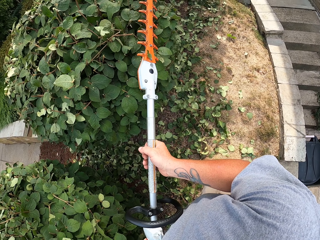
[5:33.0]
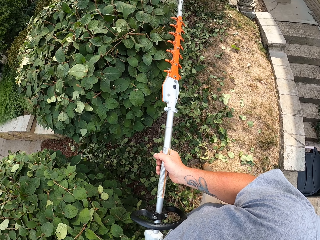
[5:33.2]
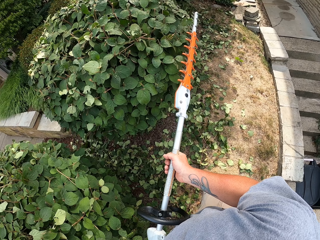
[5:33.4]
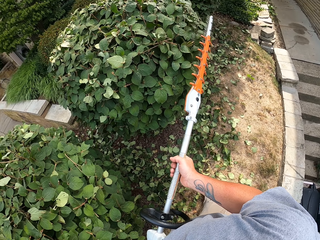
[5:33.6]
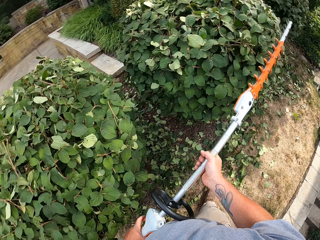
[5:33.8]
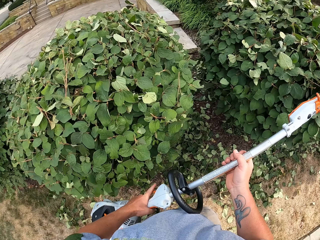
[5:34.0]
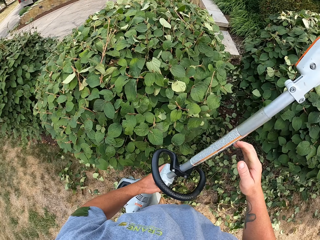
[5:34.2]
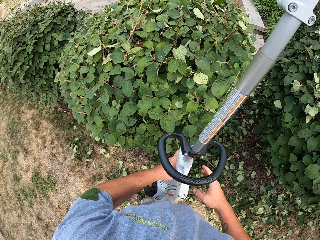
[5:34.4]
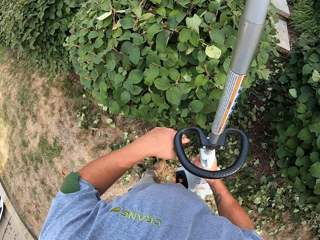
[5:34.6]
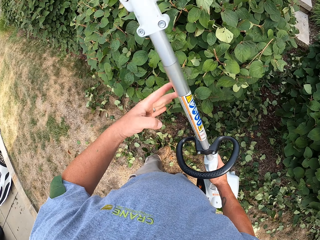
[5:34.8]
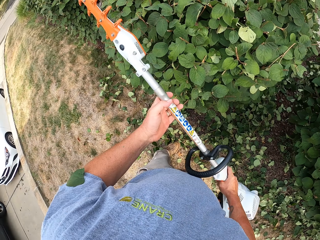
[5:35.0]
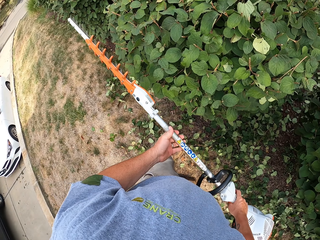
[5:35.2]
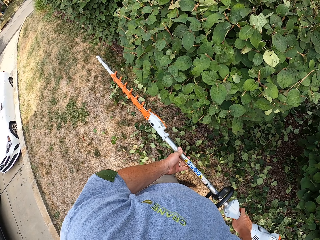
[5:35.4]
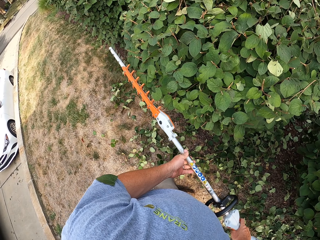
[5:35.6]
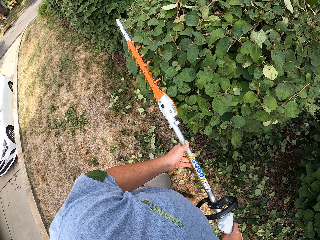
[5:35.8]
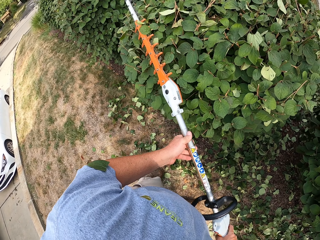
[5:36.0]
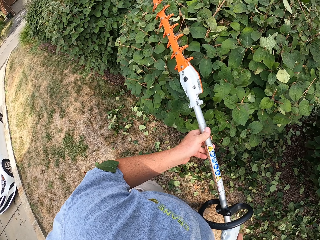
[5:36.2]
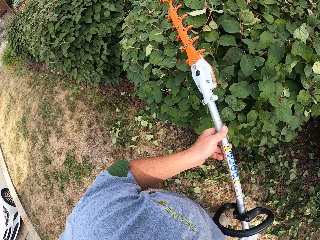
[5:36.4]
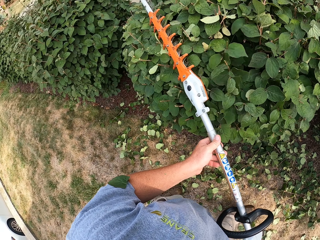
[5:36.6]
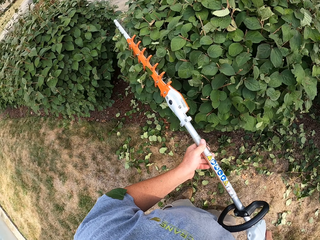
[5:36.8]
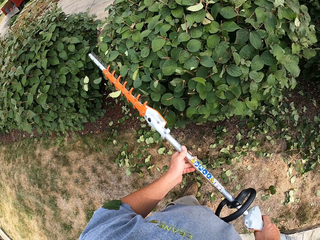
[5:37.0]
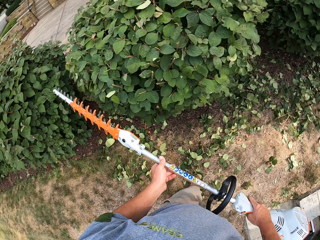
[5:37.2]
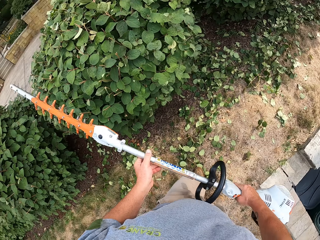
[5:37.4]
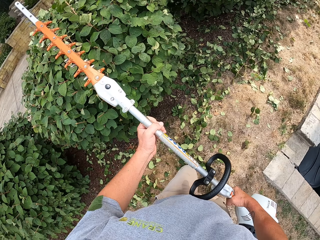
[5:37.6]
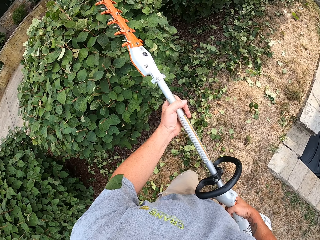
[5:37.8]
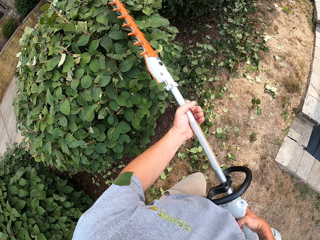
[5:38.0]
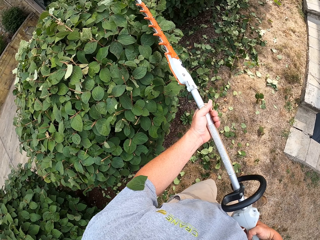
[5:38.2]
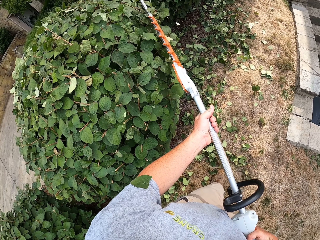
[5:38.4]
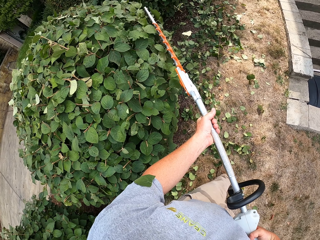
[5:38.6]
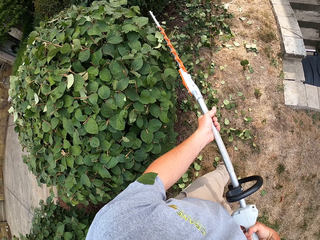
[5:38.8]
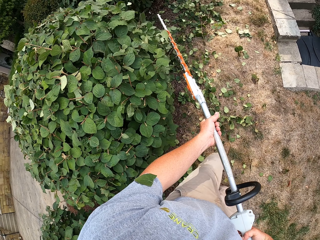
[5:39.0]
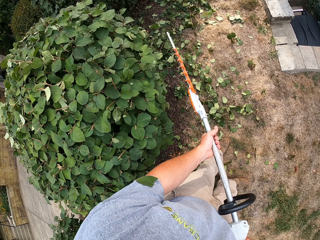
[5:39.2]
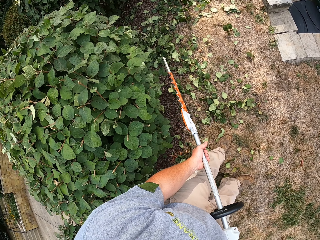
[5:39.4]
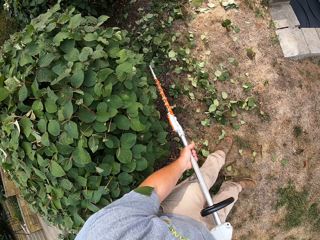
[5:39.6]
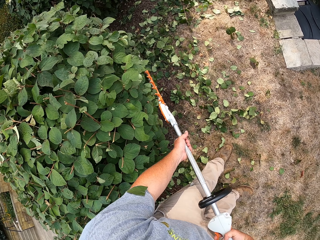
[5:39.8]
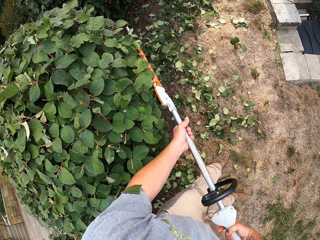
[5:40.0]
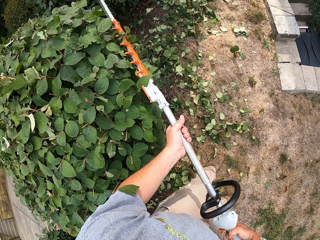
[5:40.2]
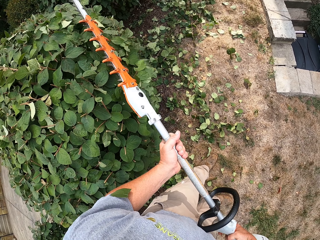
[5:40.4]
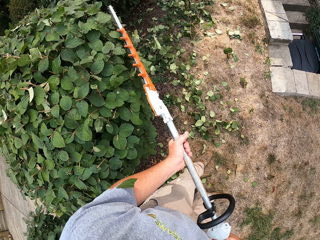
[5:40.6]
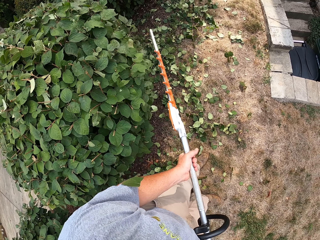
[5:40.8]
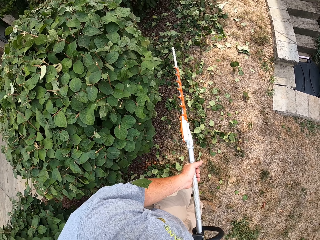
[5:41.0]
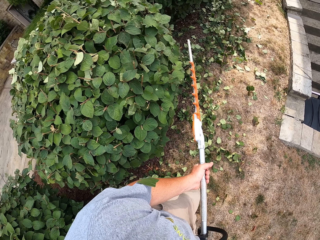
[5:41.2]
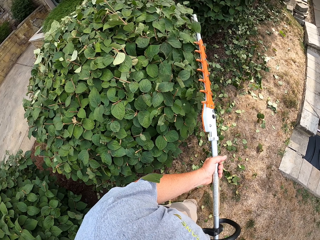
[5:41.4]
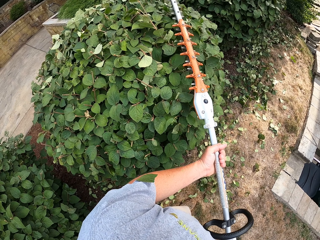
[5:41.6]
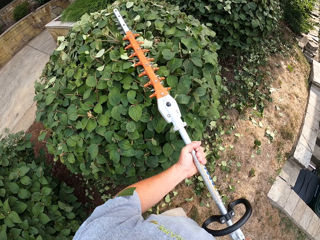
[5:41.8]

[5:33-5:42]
The camera wearer lifts the trimming machine. They exchange the hedge trimmer to the left hand. They cut the hedge.

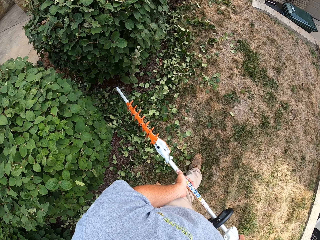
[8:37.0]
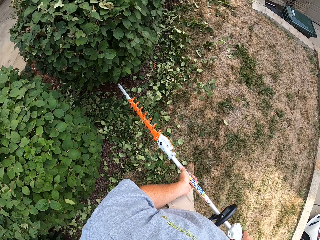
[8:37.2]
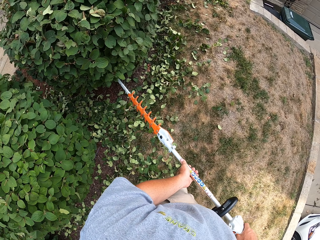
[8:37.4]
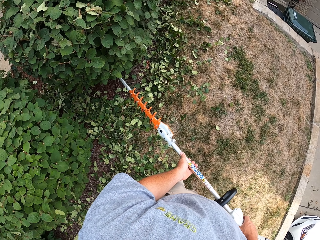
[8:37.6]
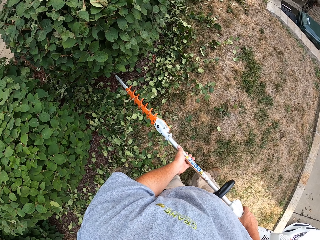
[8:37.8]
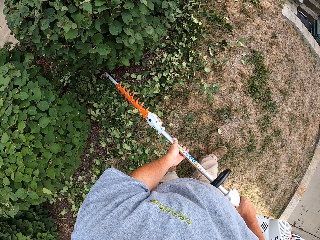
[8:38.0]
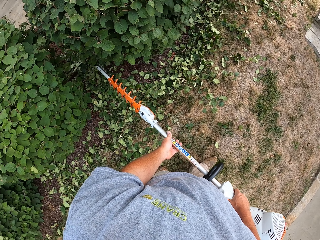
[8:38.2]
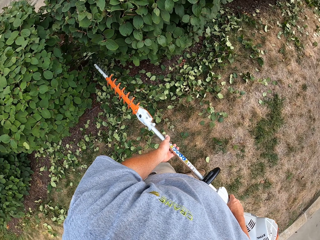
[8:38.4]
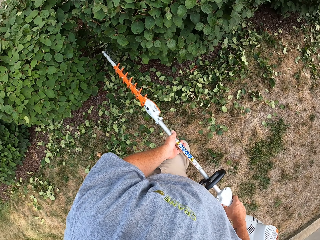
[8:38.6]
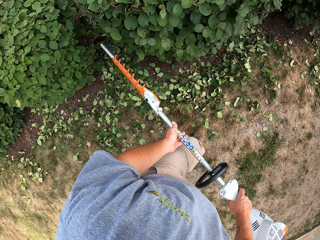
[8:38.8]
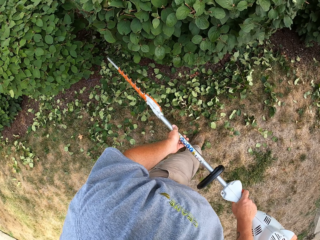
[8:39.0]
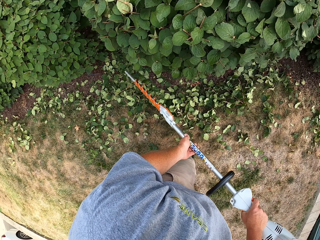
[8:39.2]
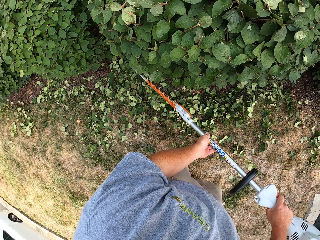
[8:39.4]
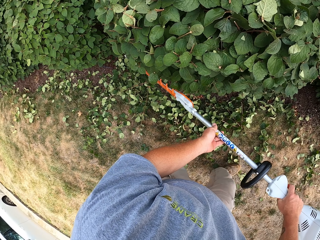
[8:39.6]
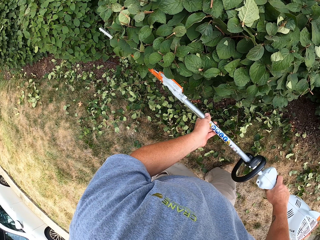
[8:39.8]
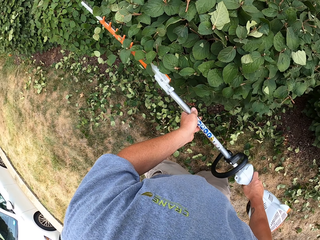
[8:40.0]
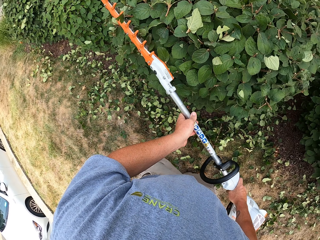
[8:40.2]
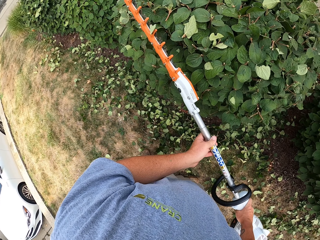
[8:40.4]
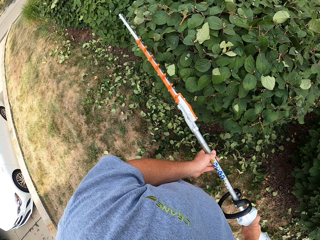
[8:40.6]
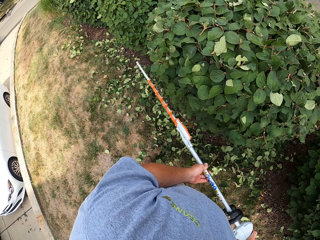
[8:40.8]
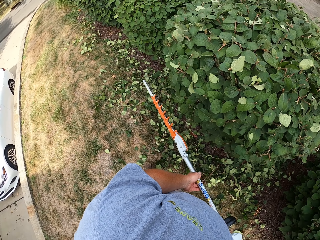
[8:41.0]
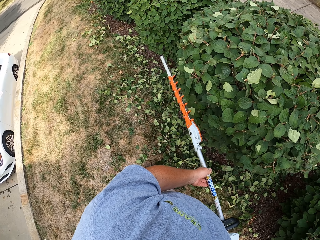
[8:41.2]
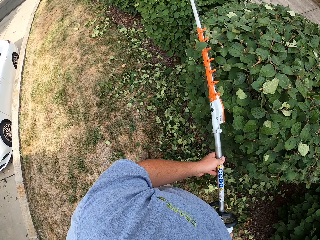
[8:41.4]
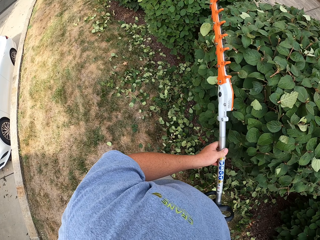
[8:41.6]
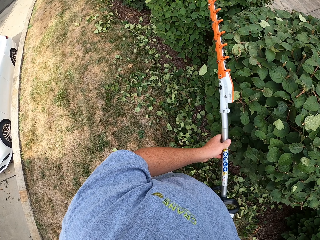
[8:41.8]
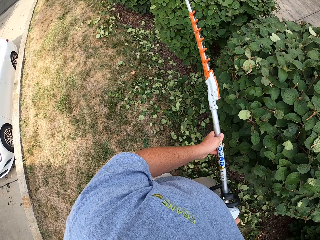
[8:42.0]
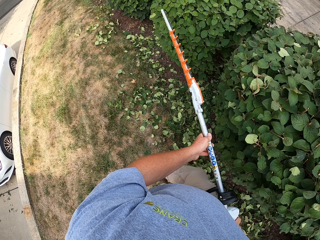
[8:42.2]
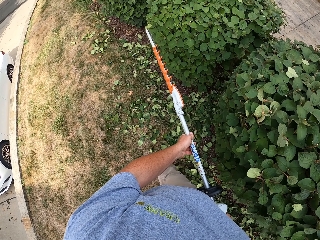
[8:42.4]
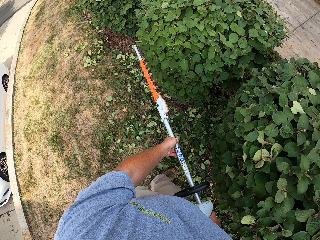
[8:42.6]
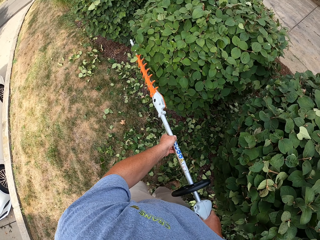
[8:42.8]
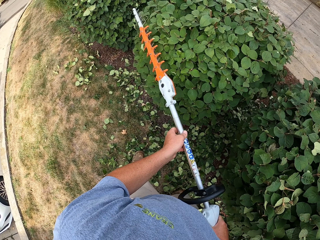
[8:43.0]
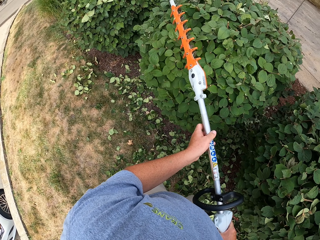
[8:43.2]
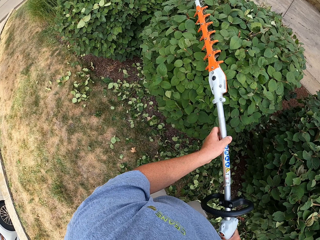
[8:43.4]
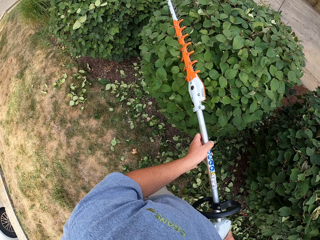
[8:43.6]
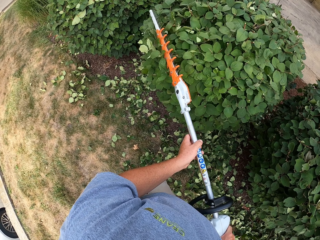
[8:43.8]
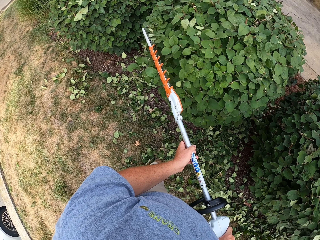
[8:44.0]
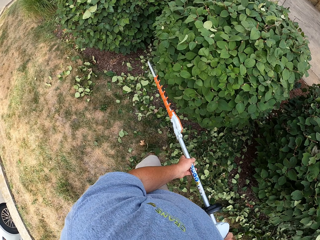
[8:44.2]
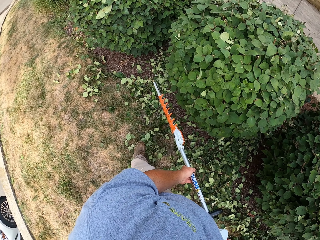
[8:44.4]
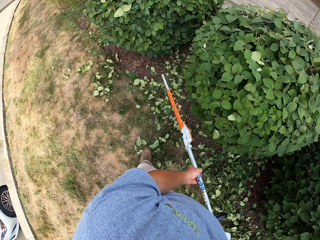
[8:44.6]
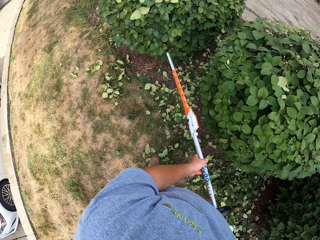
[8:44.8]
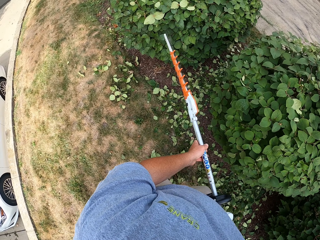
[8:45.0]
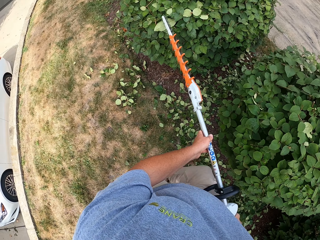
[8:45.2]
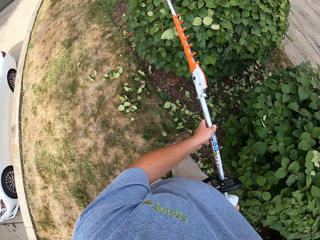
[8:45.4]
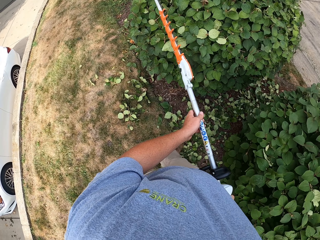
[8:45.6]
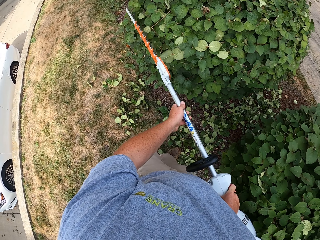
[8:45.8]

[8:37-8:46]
The camera wearer walks. They trim a plant.

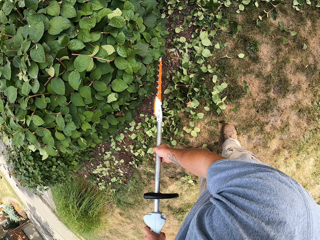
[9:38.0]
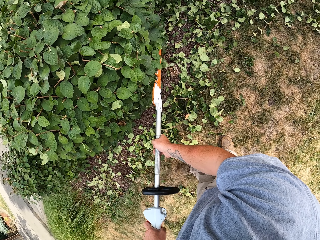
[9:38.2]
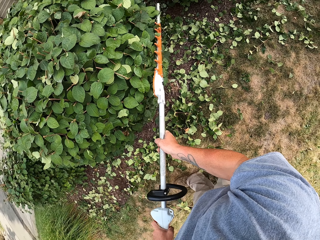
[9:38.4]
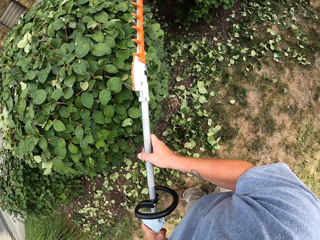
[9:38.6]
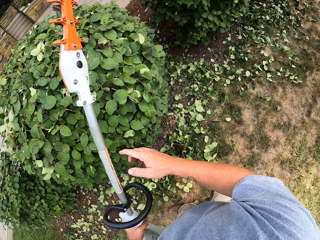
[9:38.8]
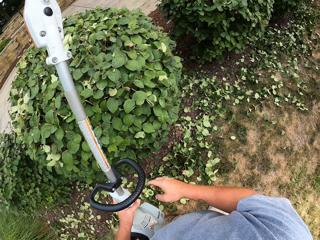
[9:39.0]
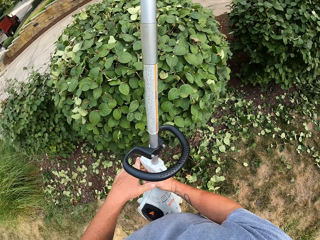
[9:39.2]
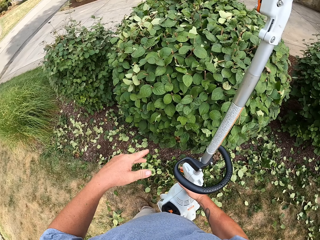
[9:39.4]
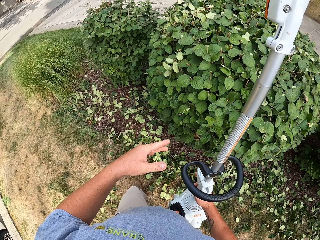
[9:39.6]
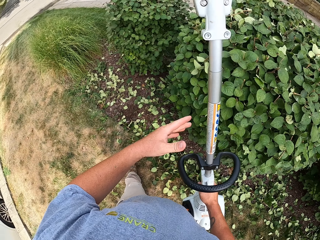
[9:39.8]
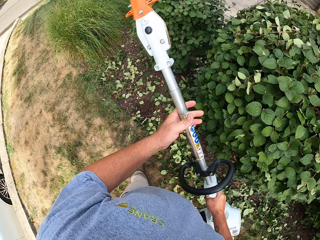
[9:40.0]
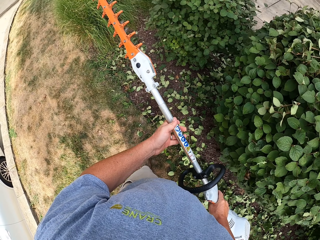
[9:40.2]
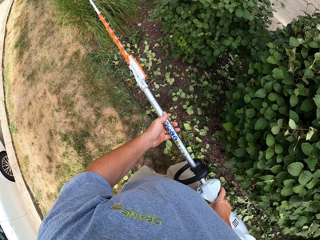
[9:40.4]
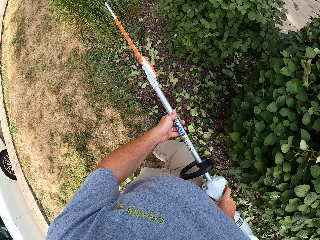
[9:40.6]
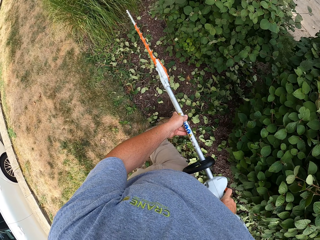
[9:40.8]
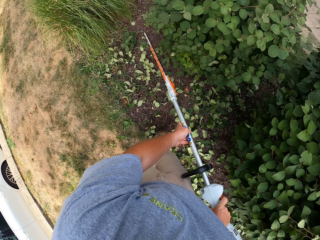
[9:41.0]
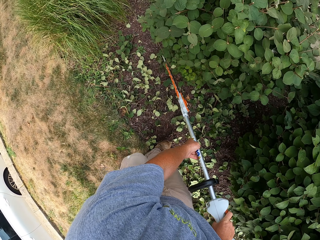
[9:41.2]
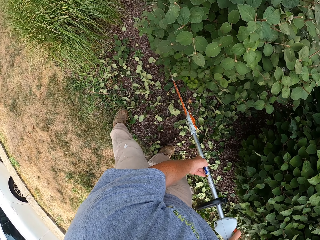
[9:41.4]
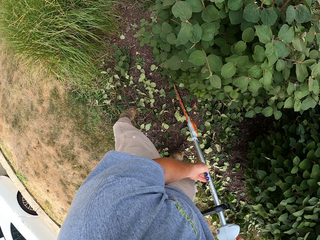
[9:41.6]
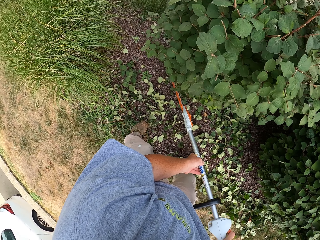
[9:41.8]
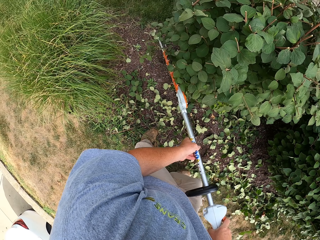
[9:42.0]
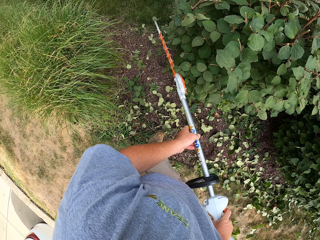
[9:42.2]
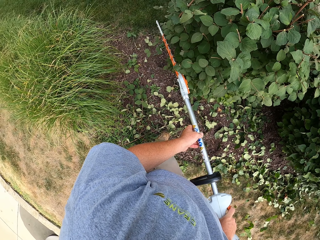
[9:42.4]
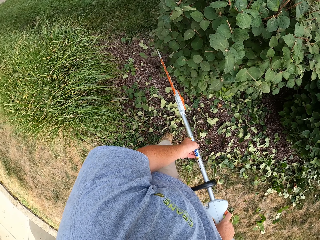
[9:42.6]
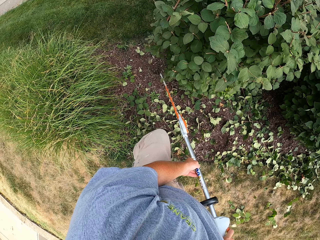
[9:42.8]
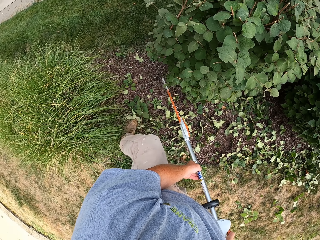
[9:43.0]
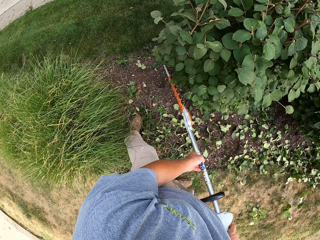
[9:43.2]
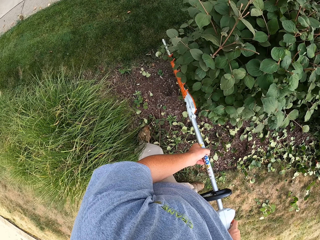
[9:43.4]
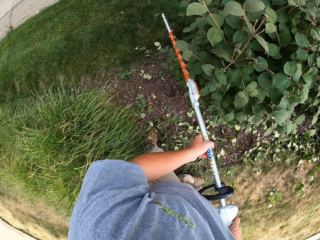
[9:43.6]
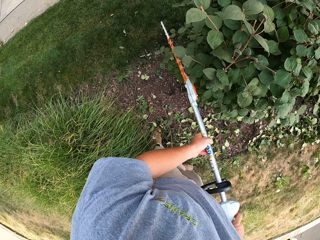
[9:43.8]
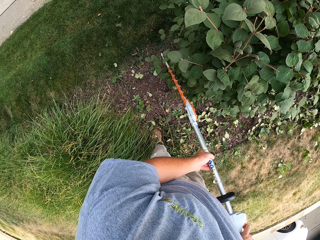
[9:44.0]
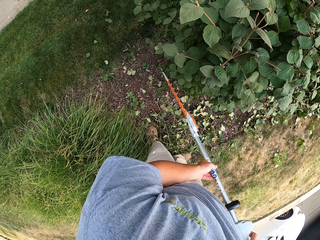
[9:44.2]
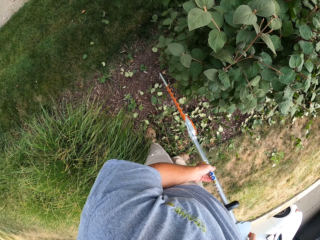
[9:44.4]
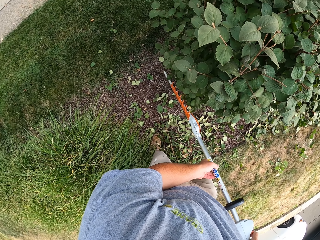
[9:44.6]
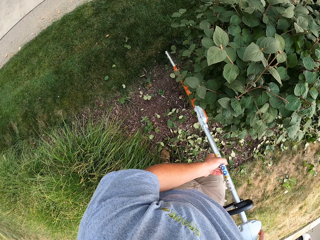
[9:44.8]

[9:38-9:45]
The camera wearer lifts the trimming machine. They exchange the trimmer to the right hand, hold the hedge trimmer with both hands and cut the hedge with the hedge trimmer.
